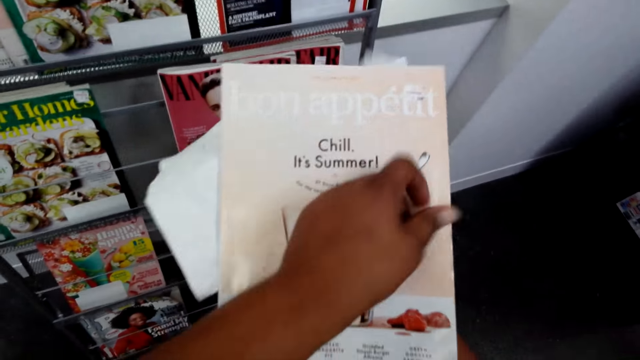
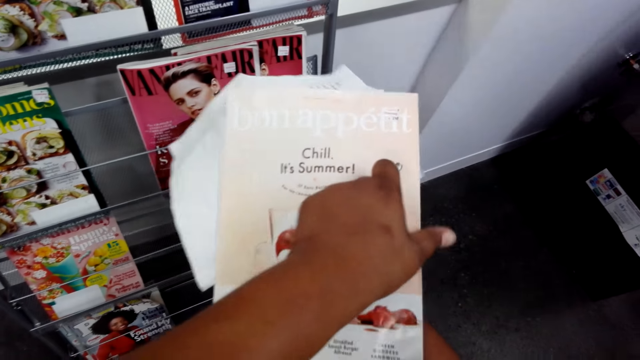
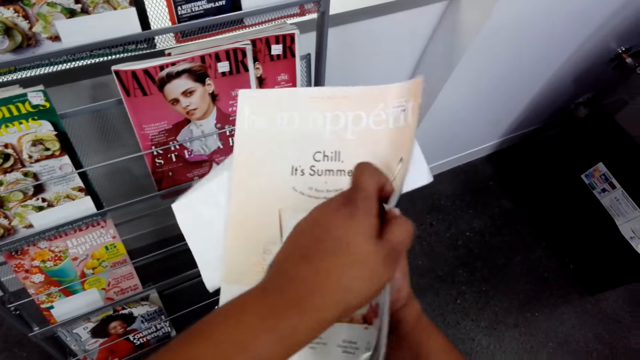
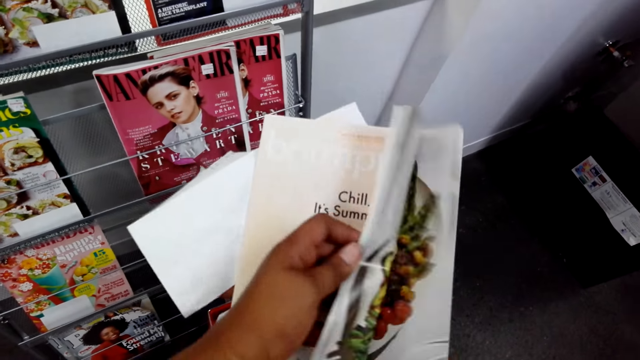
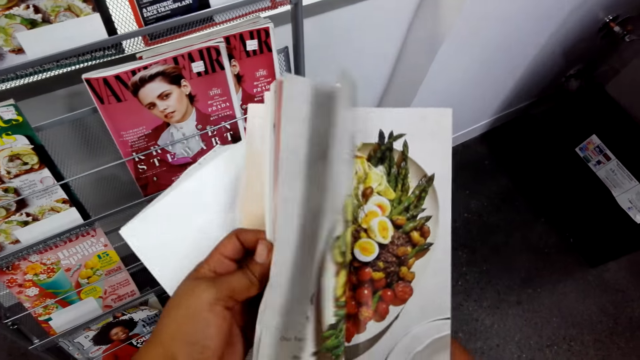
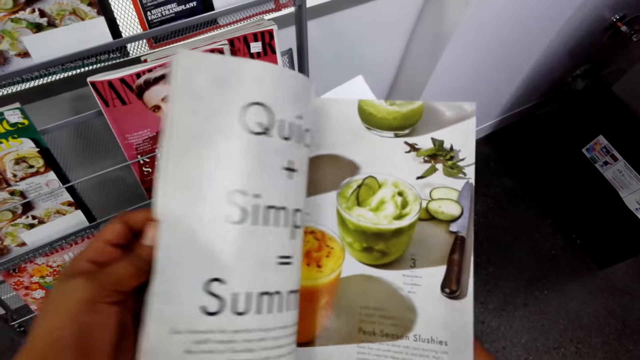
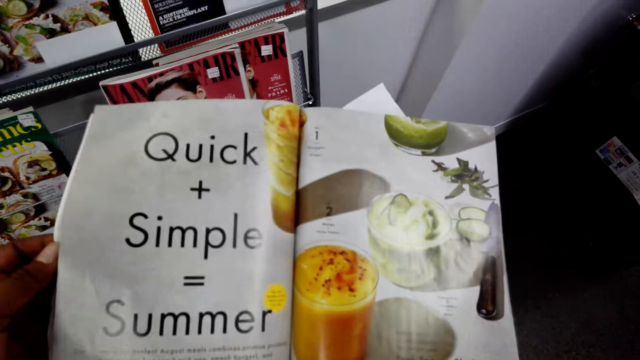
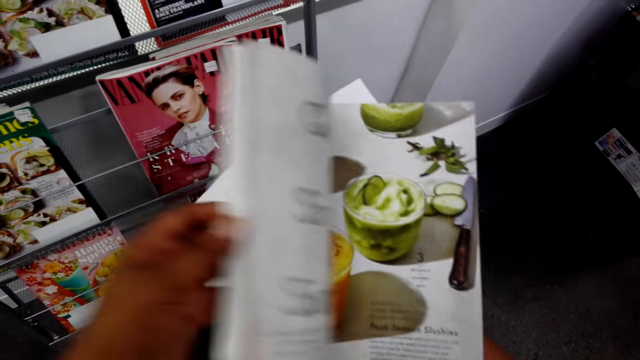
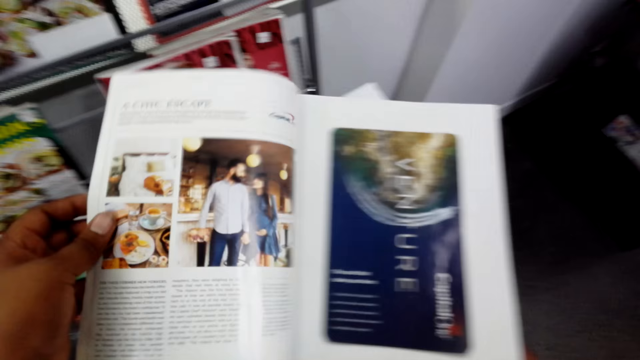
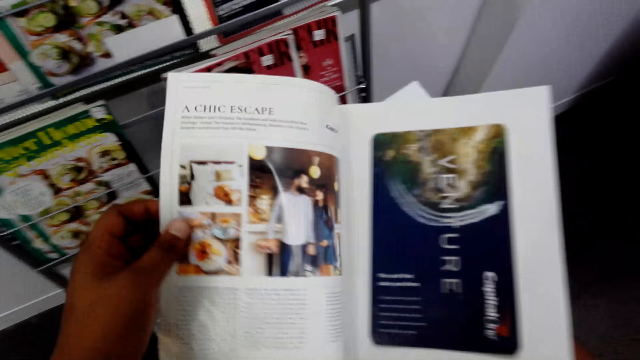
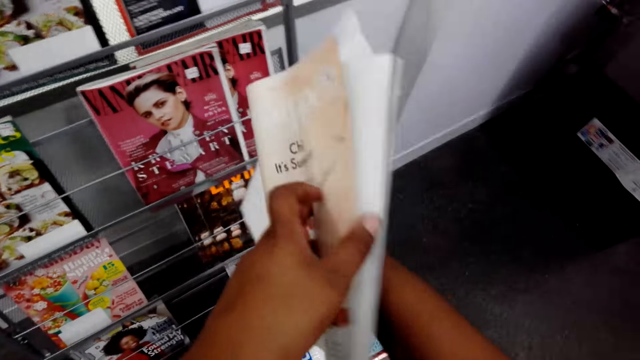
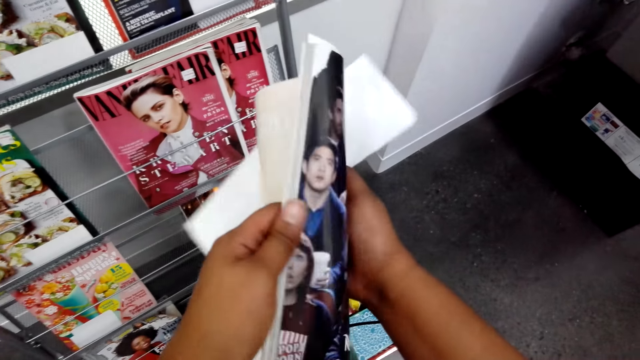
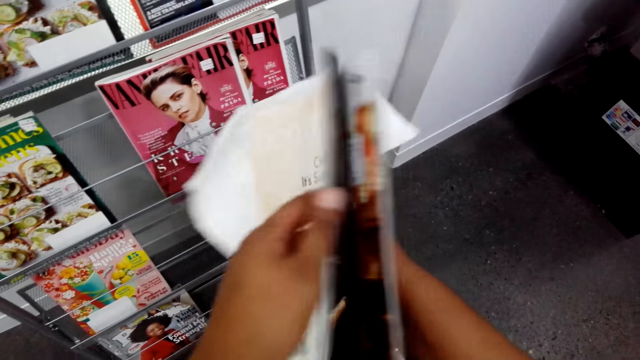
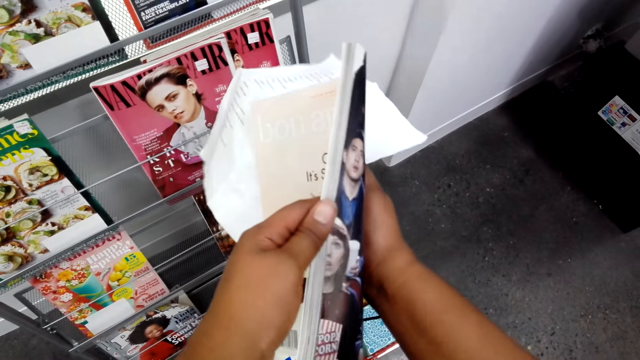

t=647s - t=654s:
The camera wearer peruses through the magazine.

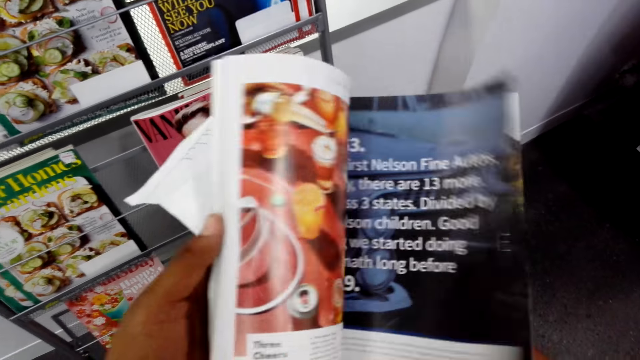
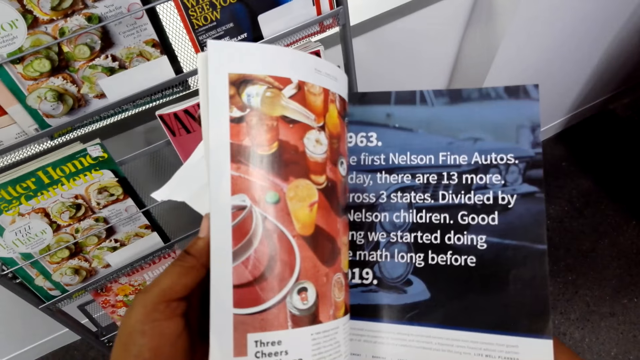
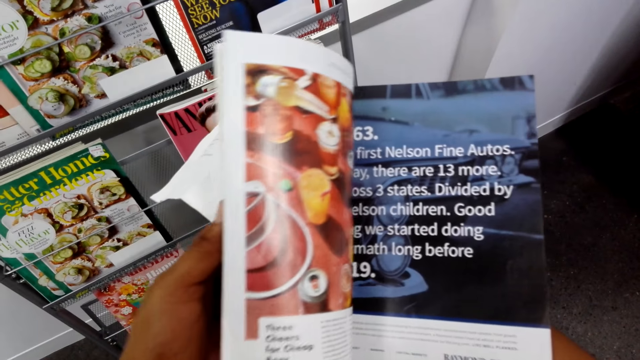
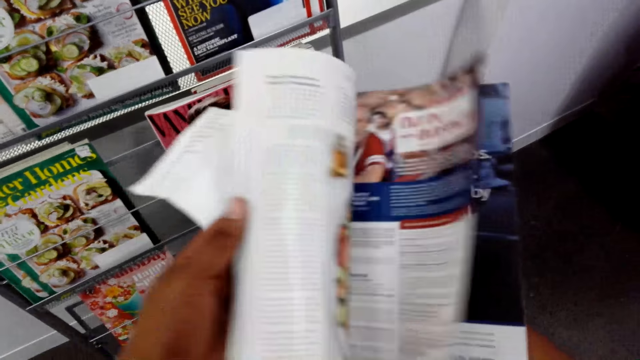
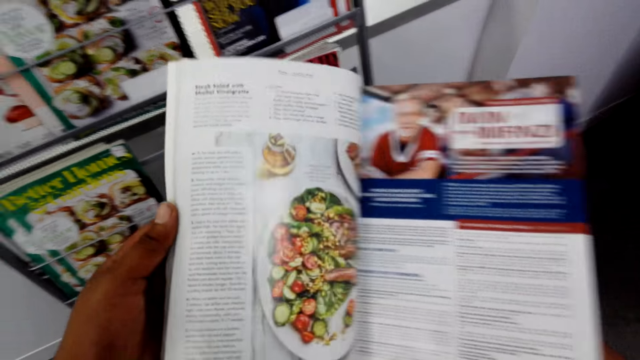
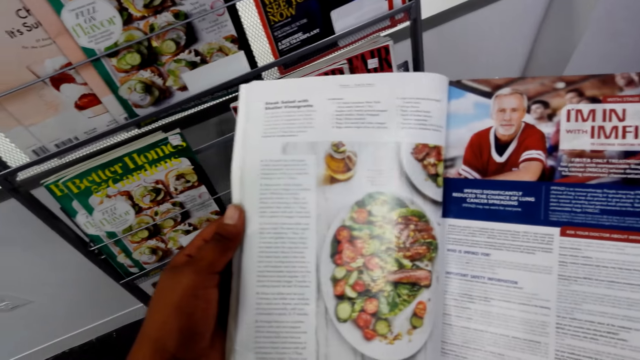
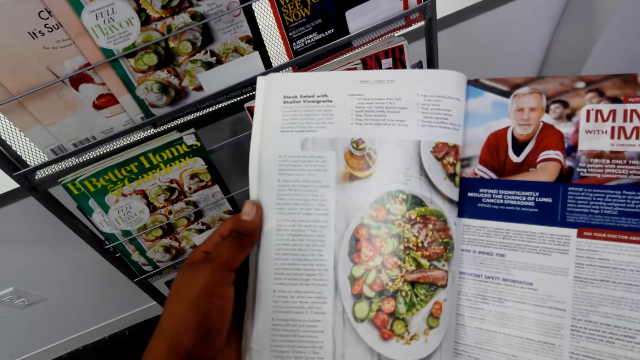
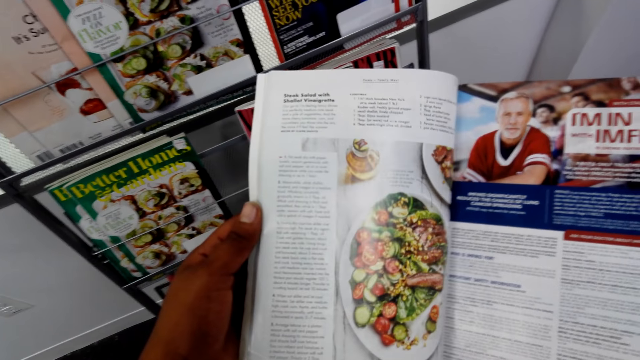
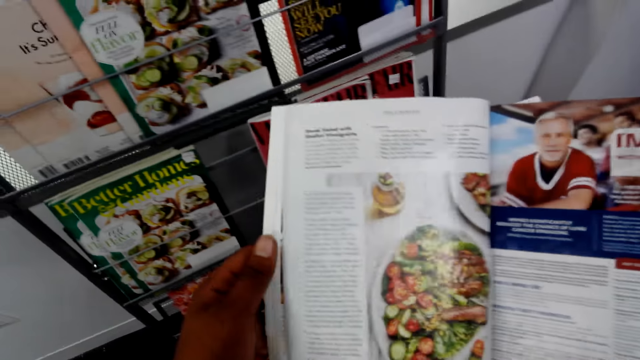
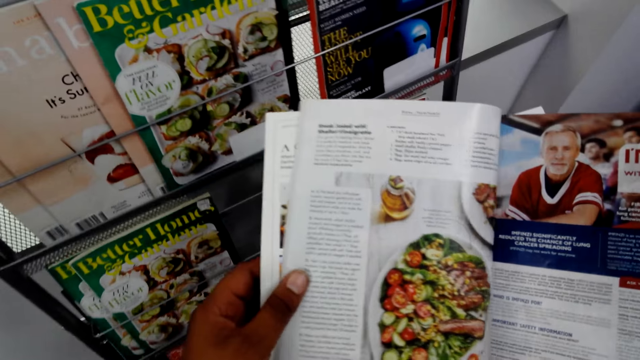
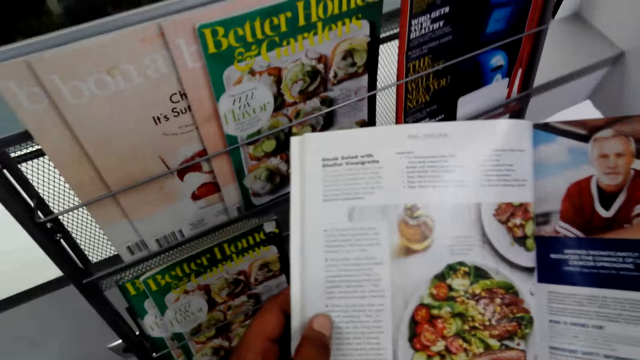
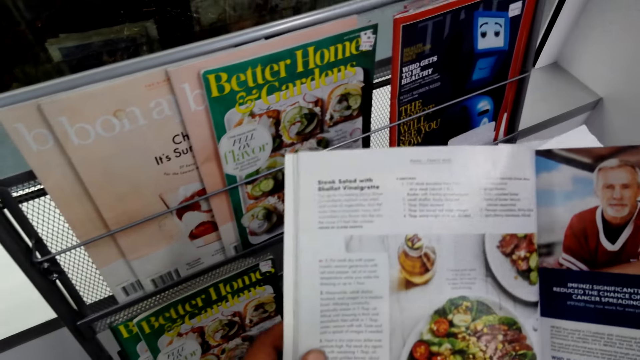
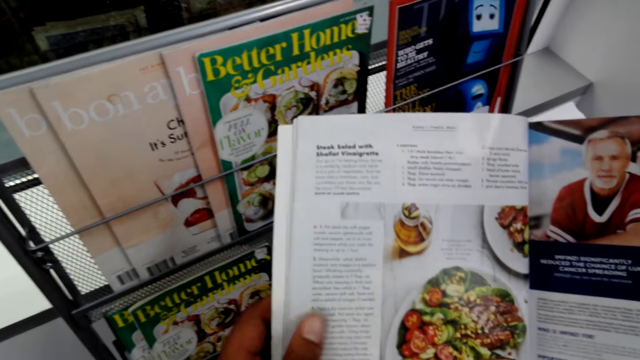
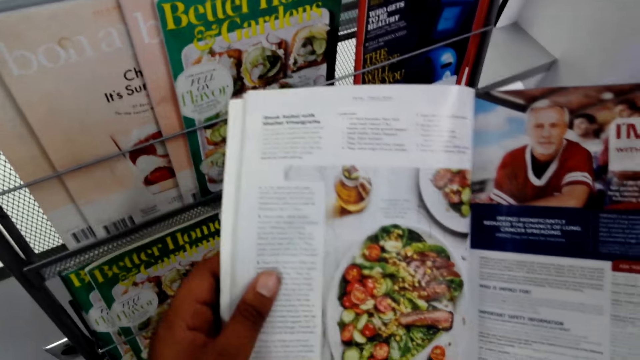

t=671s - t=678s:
The camera wearer flips the magazine pages.

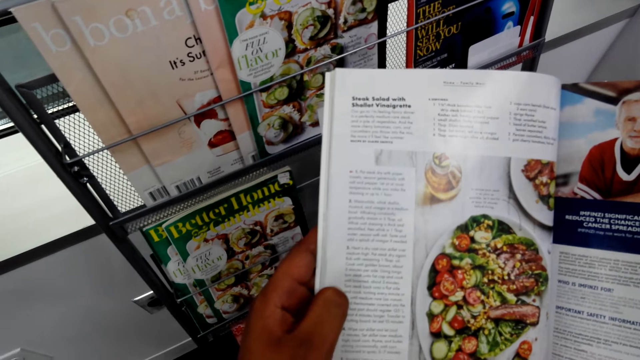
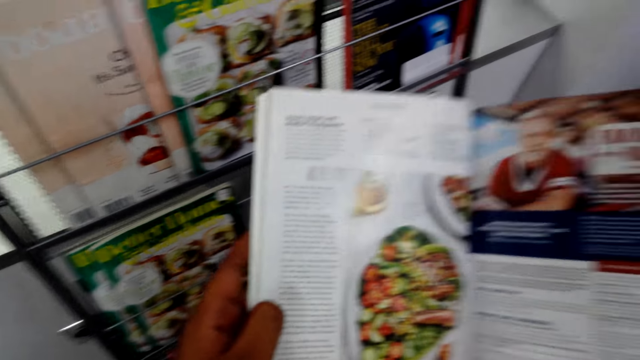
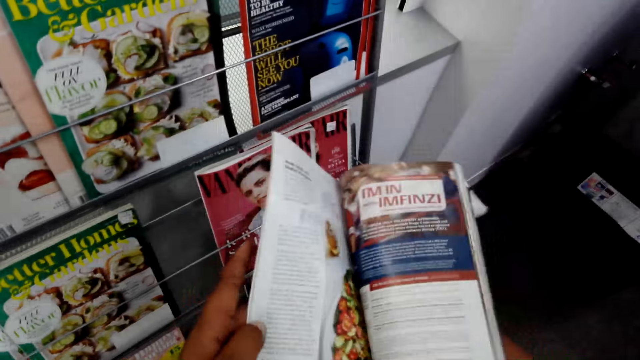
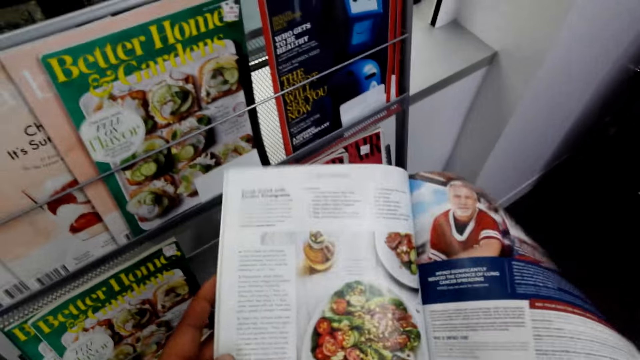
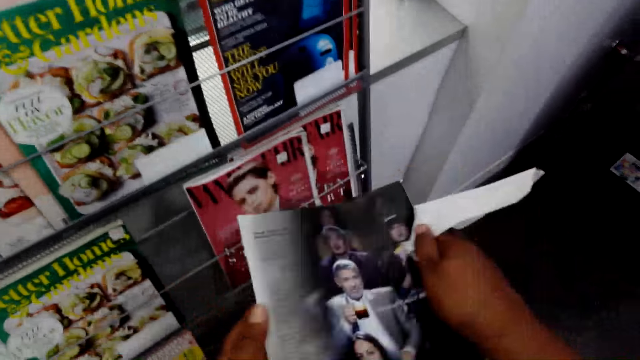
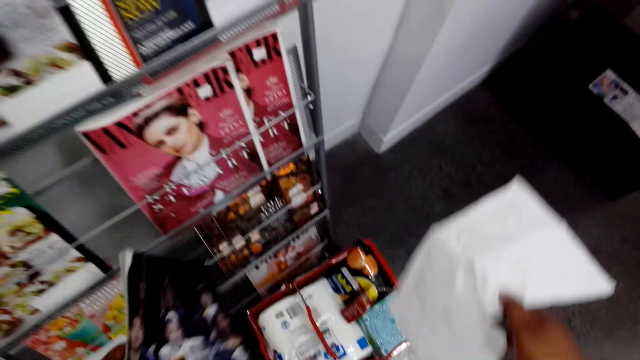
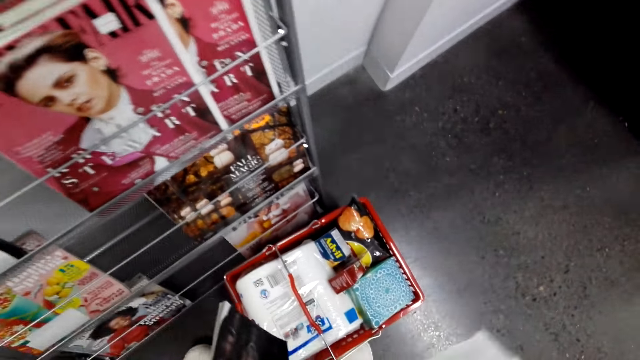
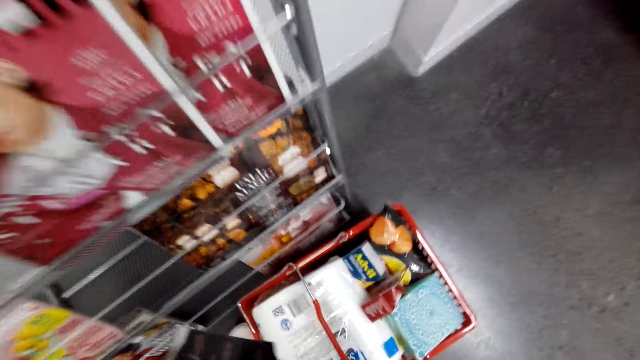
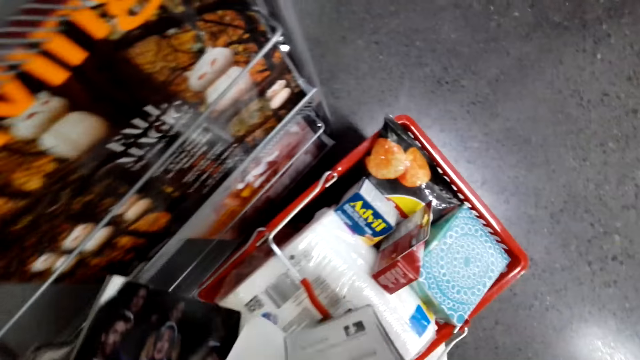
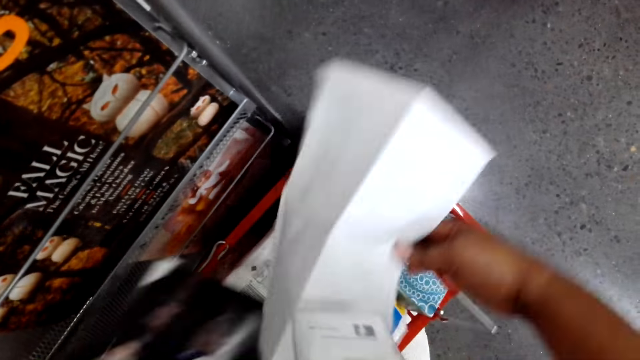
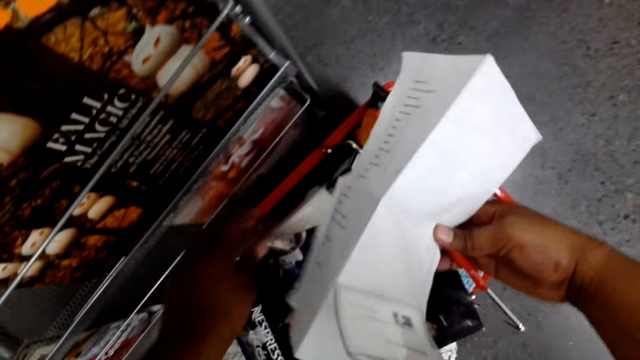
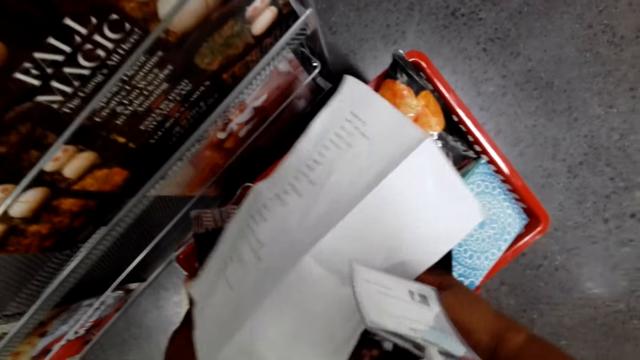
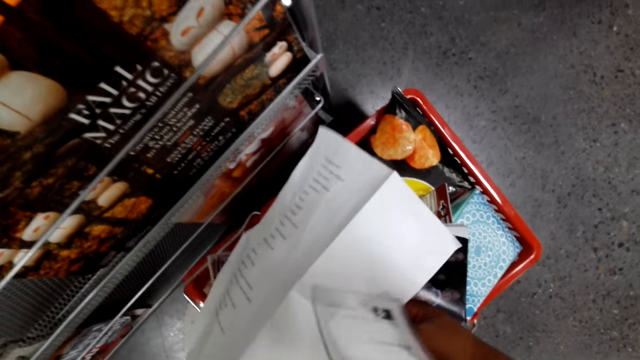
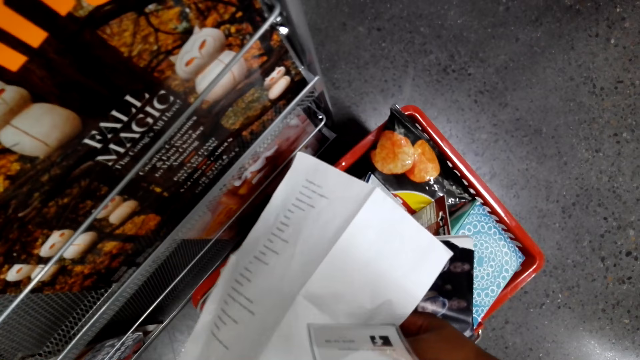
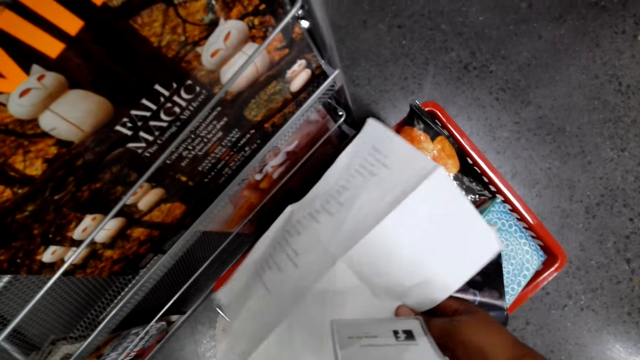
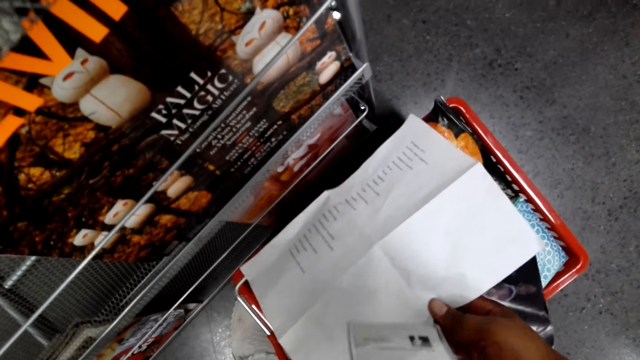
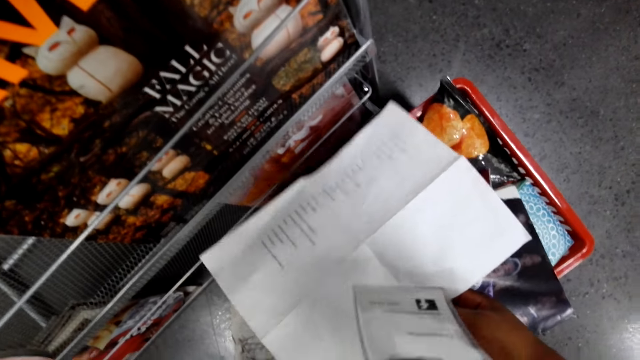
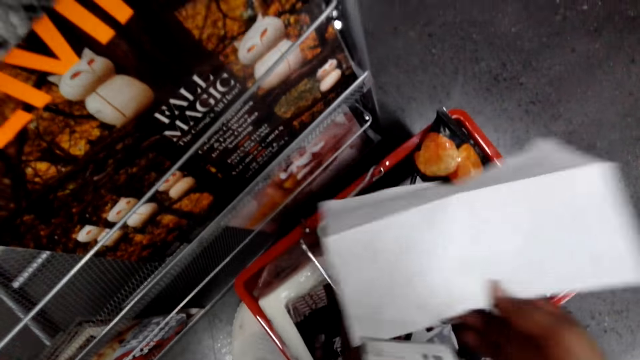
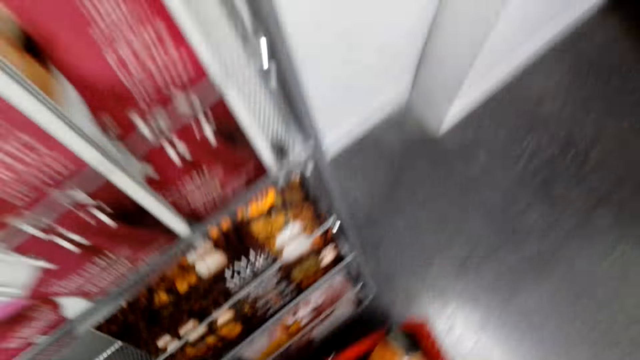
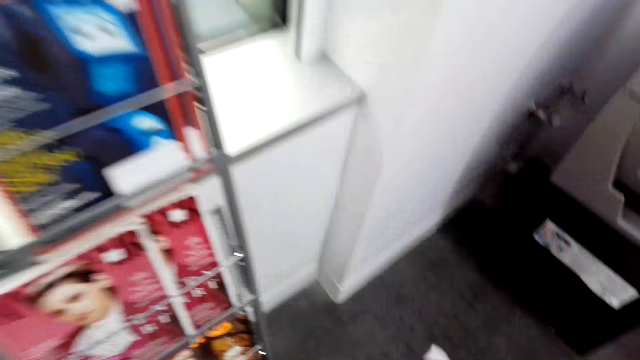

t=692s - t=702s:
The camera wearer reads on the magazine page. They close the magazine. They put the magazine in the shopping basket. They pick up the shopping basket.
